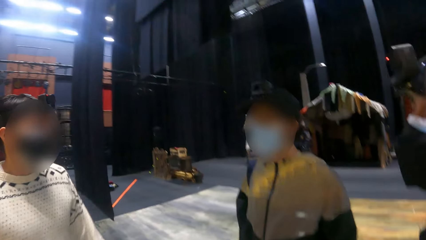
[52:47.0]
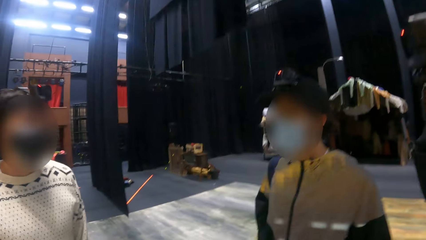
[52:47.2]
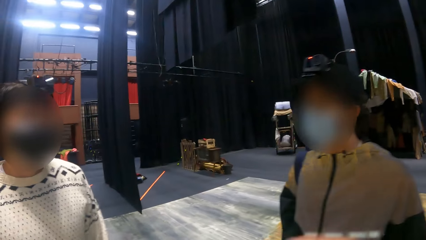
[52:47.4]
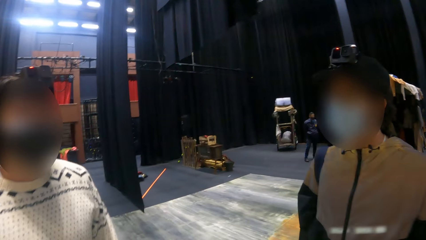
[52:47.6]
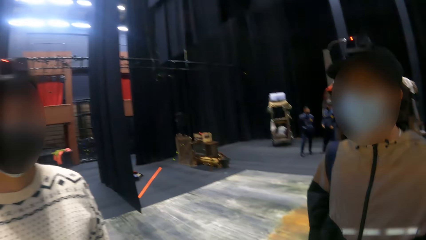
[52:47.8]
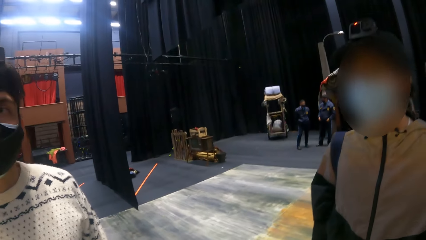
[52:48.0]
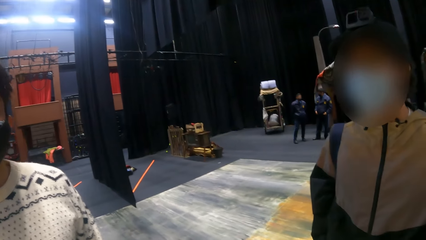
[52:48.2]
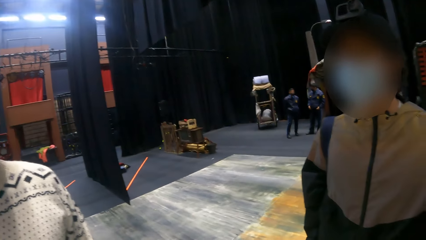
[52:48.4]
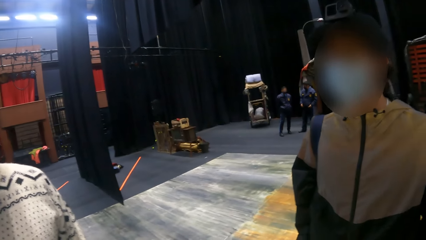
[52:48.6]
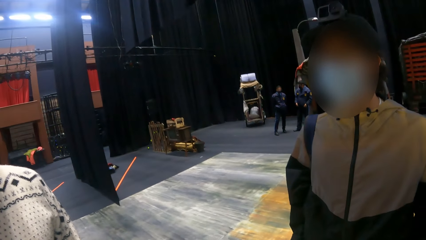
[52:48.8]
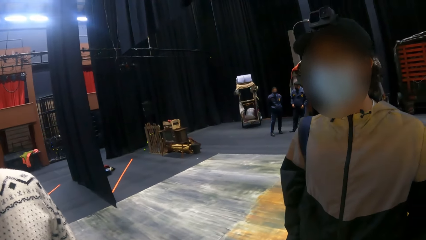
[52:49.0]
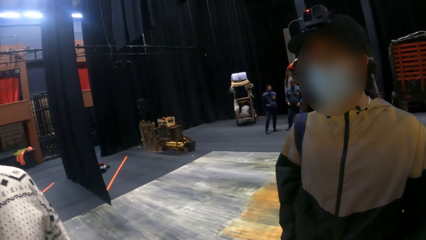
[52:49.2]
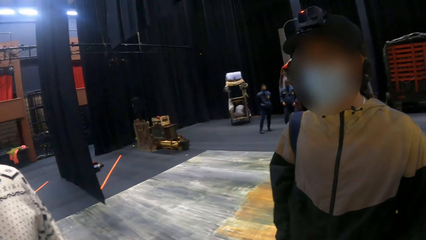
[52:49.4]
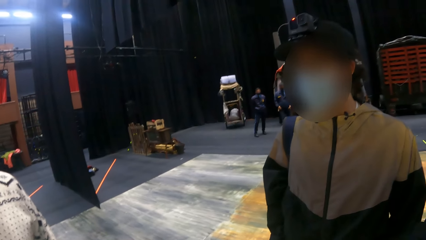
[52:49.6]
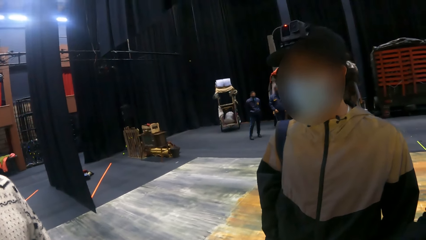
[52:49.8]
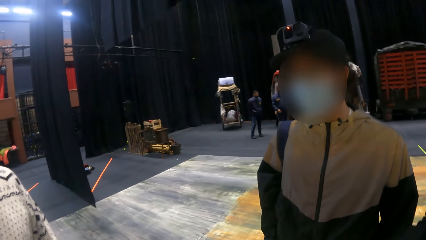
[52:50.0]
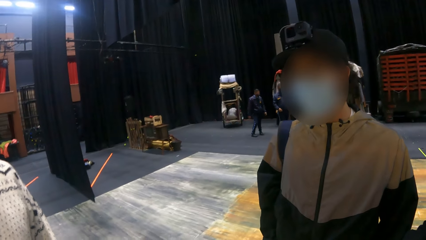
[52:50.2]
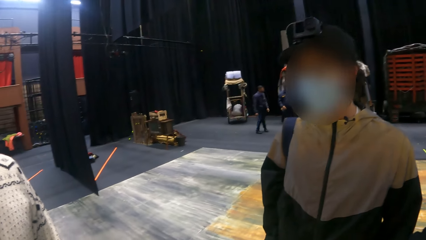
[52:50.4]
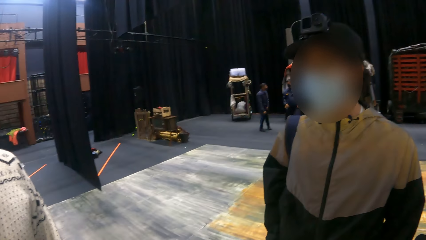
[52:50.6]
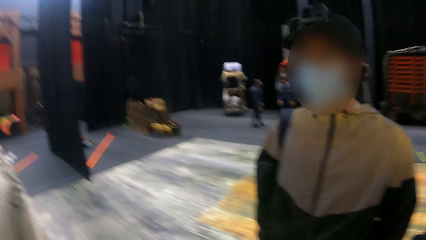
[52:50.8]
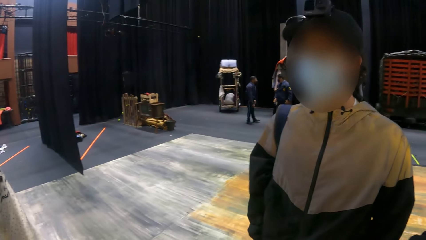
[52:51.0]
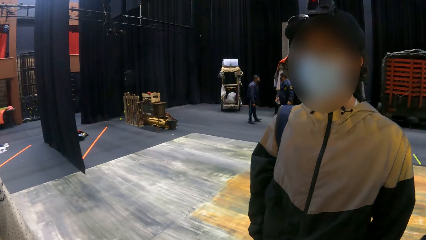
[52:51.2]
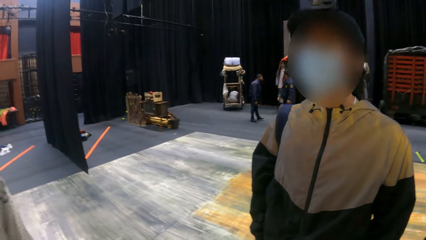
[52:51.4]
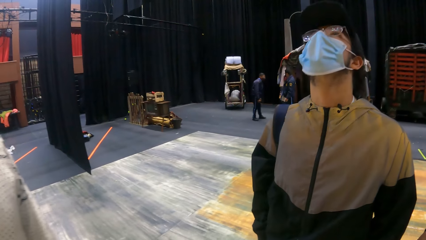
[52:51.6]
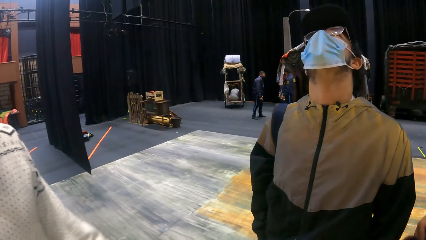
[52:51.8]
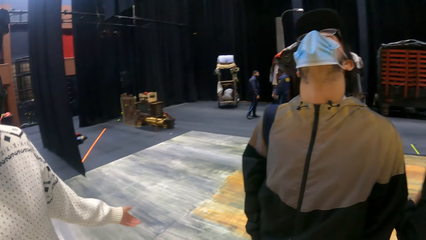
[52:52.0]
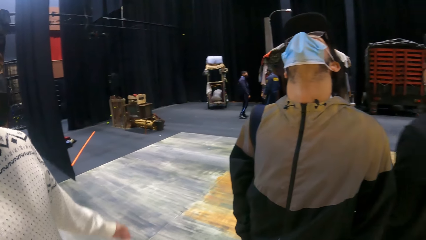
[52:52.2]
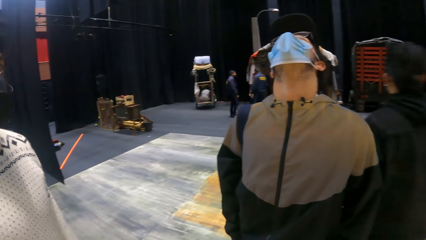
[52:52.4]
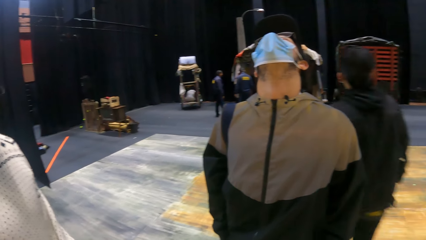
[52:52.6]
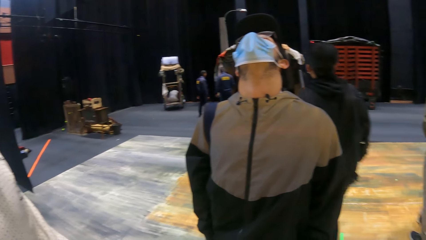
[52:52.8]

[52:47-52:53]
The camera wearer interacts with a man and another man.

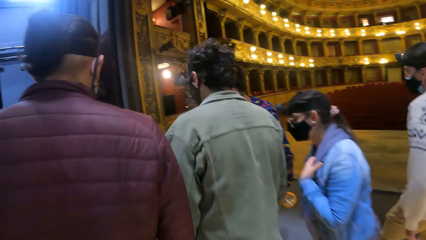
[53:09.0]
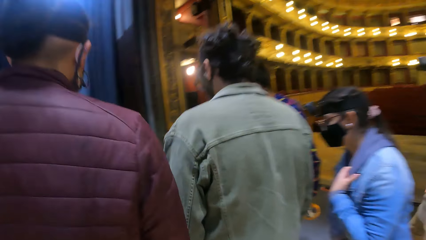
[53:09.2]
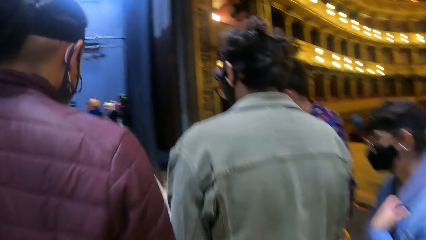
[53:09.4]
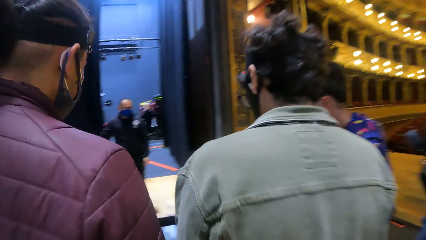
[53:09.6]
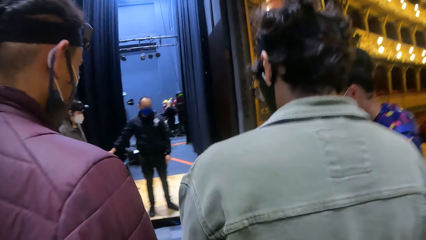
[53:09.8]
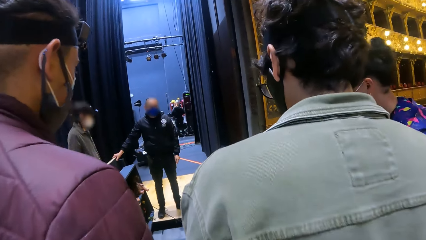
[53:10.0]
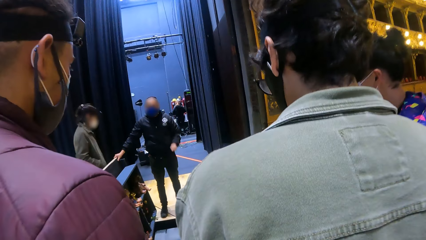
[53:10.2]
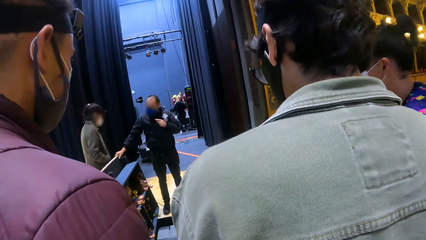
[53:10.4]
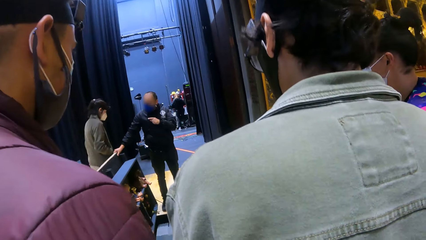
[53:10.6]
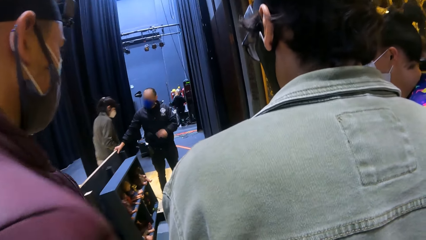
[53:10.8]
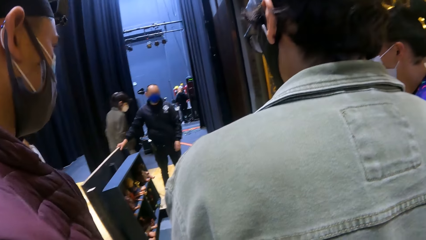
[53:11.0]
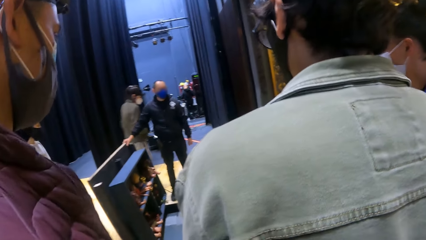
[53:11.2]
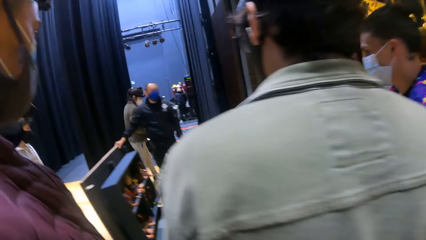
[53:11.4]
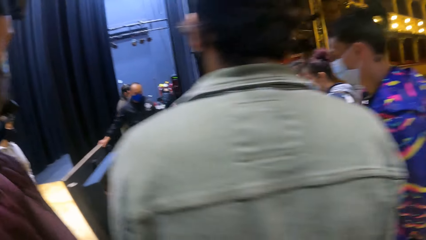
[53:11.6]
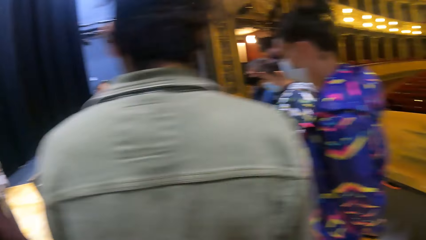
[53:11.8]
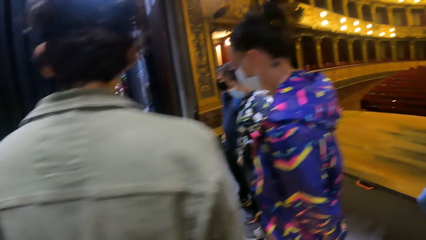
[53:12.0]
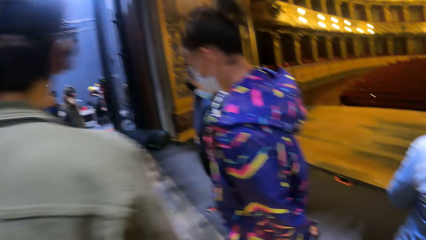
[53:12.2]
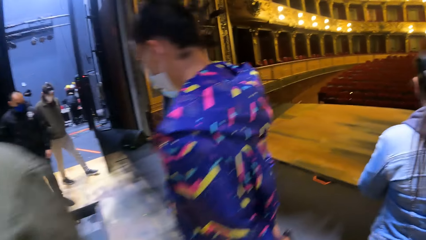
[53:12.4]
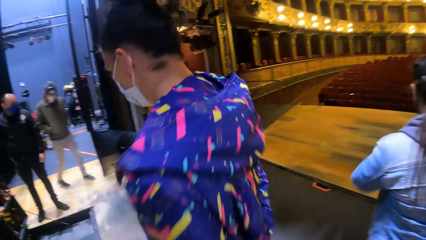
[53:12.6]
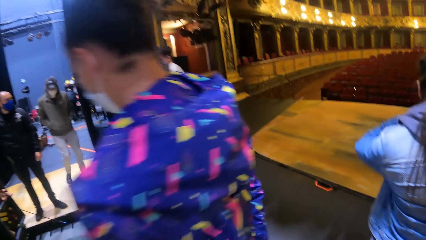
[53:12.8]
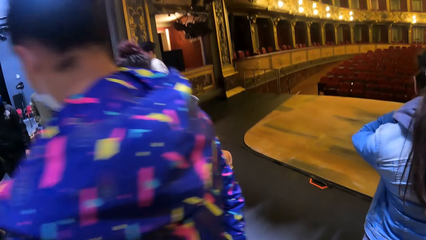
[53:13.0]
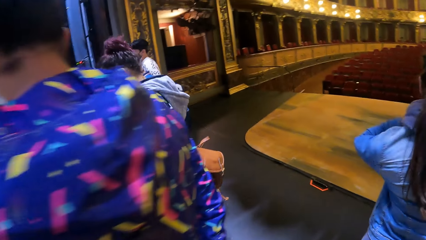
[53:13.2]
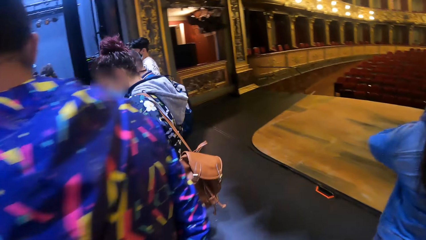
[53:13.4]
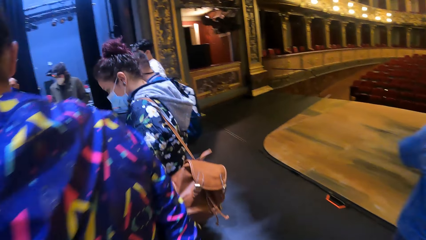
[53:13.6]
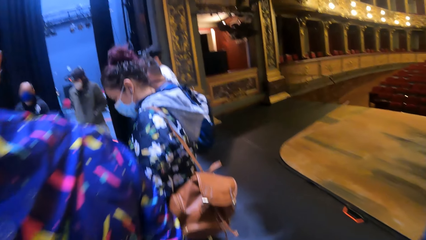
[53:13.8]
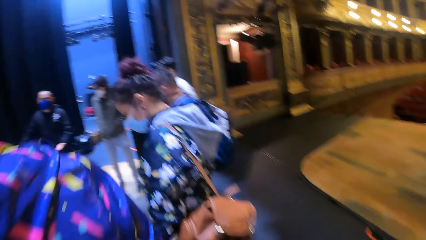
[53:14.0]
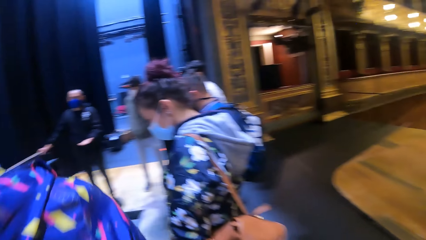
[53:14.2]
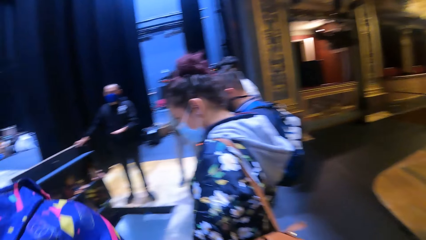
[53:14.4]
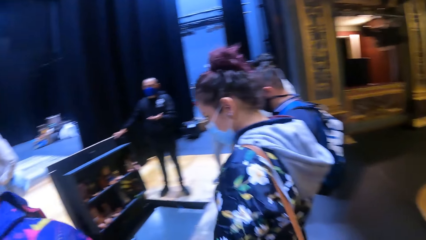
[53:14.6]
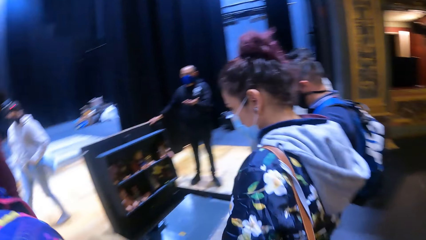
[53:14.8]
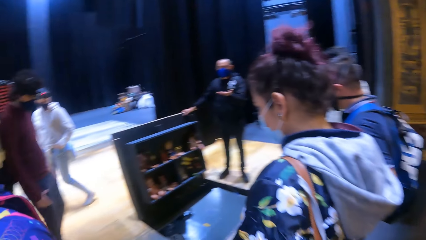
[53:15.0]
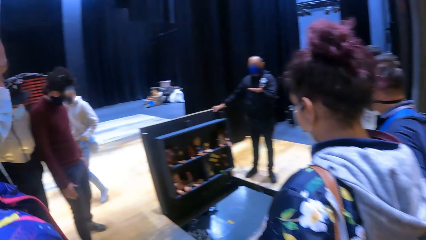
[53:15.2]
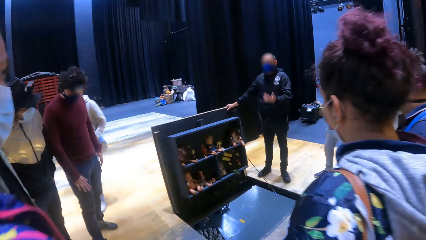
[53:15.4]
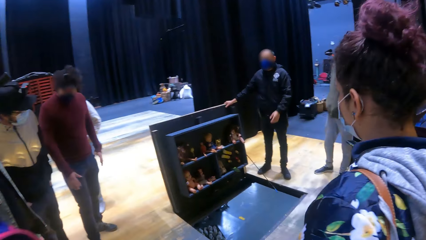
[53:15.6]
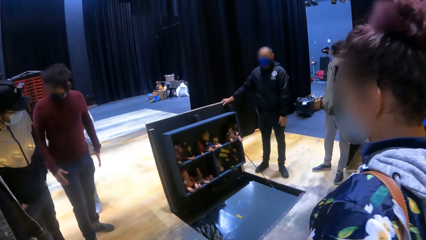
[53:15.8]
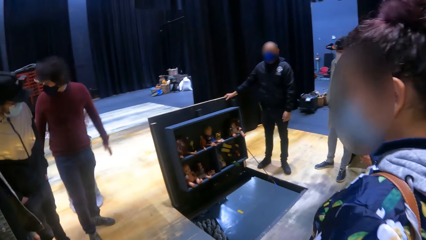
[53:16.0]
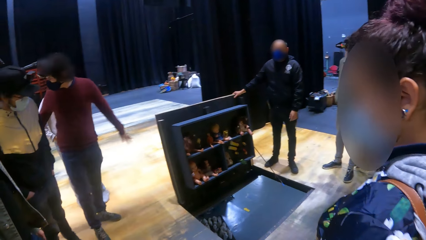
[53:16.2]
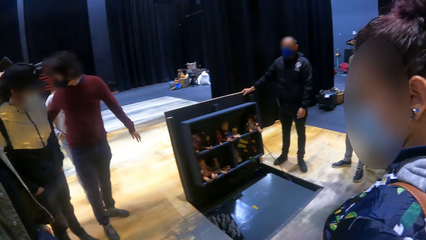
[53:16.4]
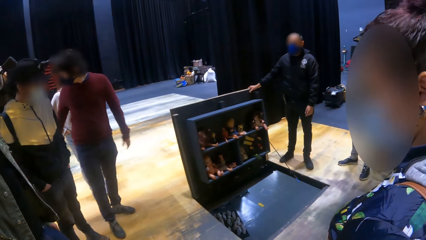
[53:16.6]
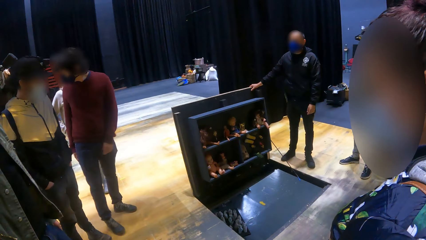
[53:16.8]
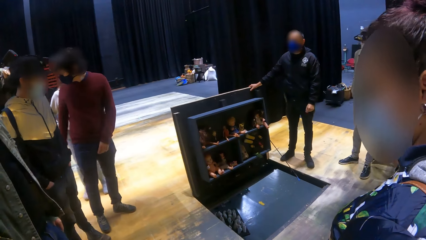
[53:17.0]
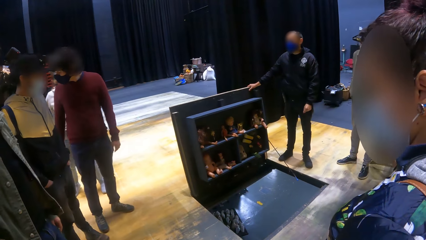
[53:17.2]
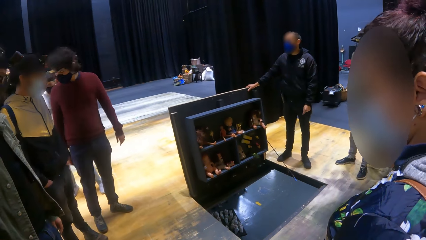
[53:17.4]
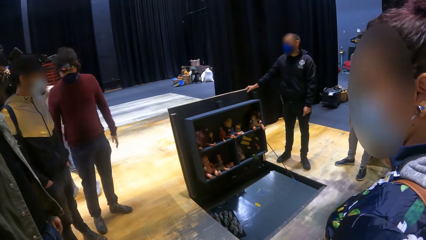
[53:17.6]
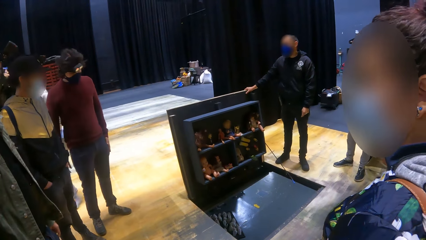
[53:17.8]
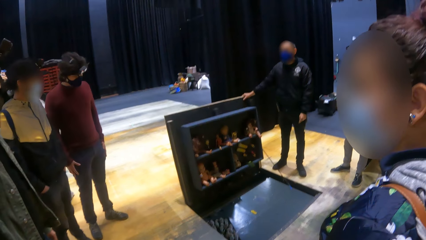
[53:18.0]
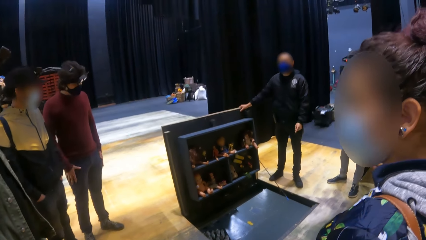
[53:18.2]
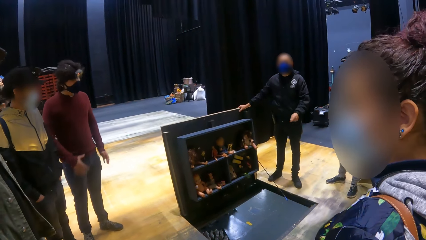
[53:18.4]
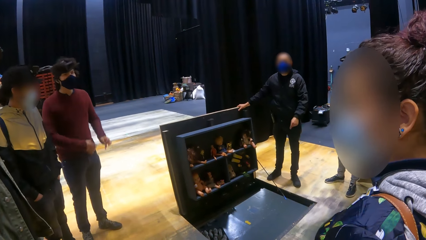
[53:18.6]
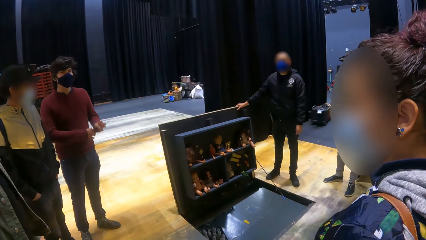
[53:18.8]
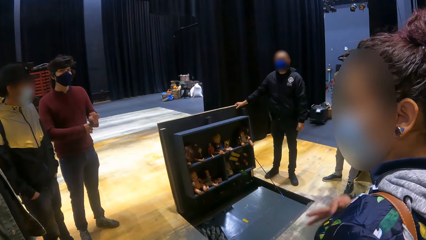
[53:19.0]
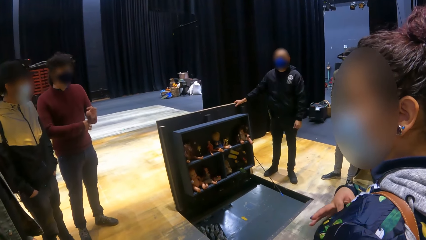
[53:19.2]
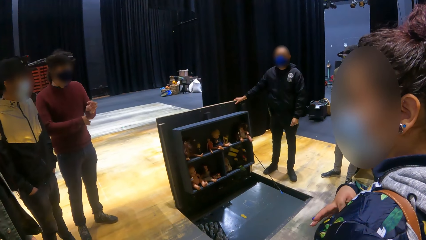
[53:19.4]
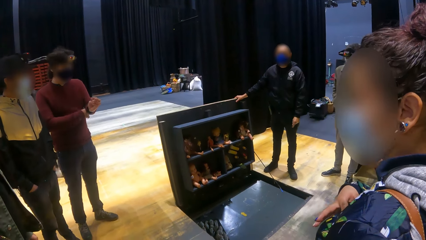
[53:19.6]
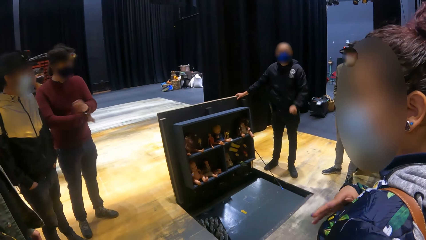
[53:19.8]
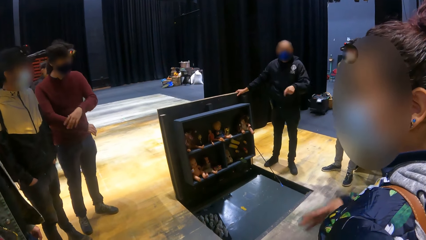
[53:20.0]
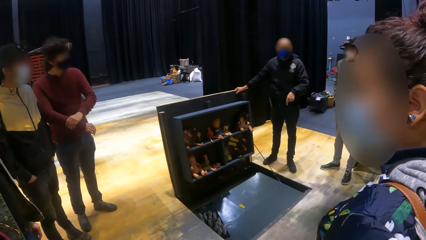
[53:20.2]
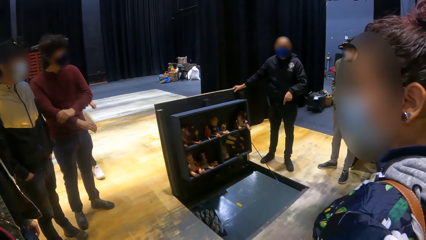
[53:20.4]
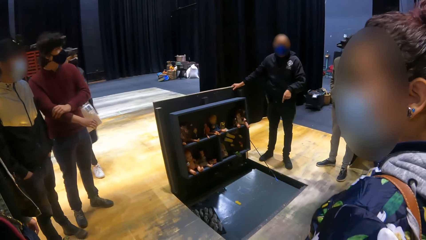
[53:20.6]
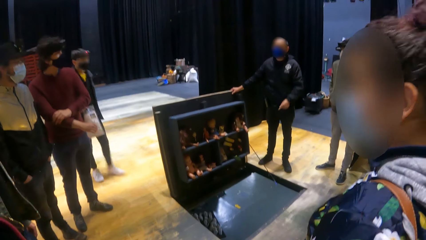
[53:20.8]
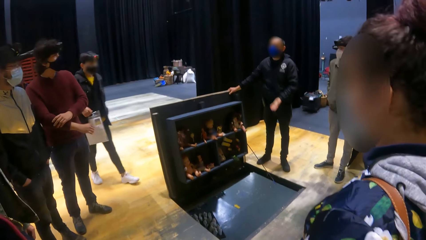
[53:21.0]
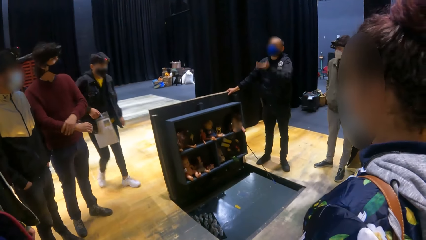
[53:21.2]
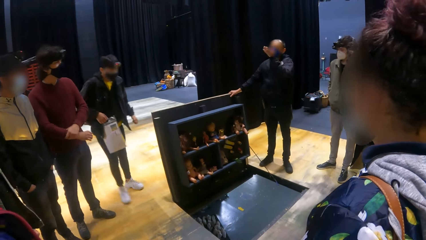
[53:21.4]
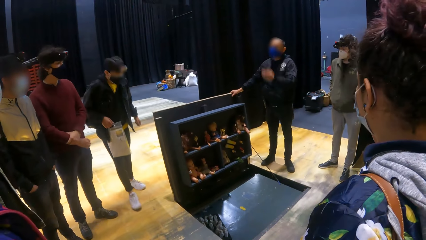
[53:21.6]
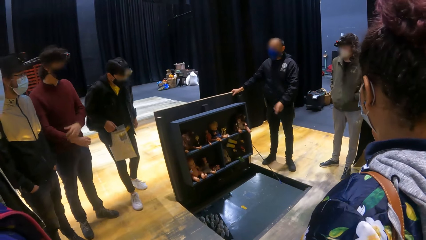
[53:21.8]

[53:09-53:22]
A man interacts with a group of people and the camera wearer. Another man adjusts a sleeve on his left hand with his right hand. He adjusts a sleeve on his right hand with his left hand.
